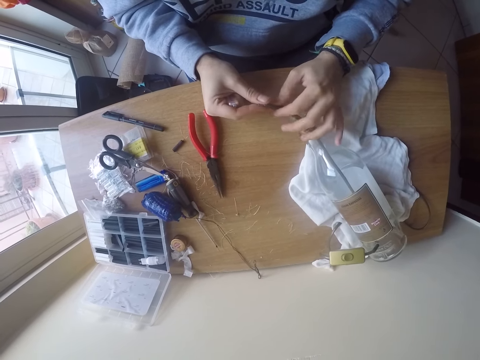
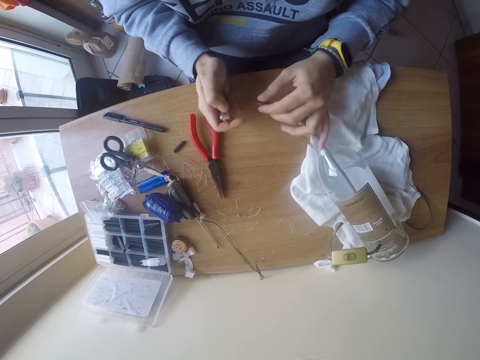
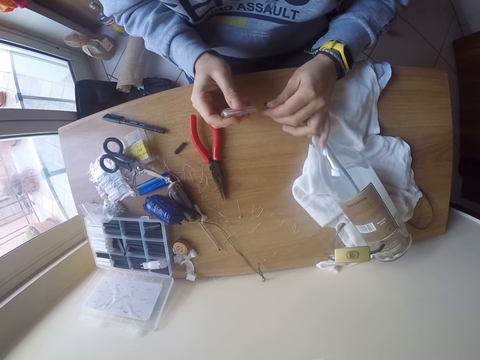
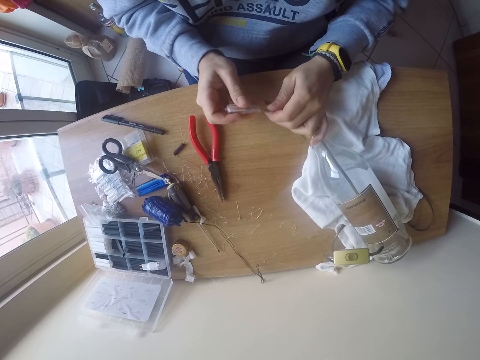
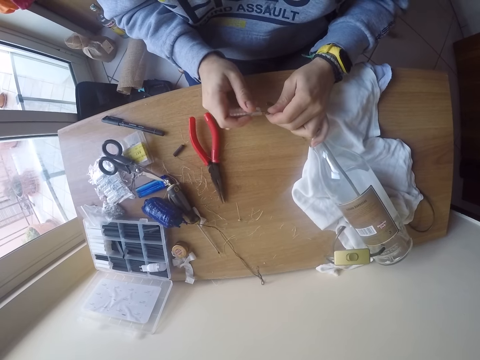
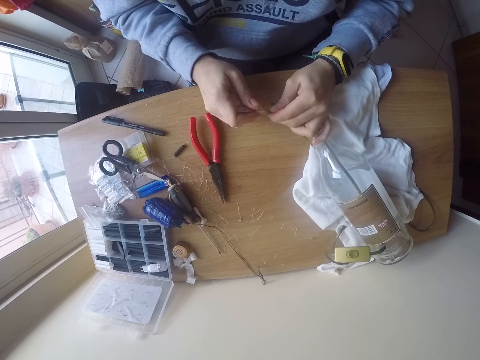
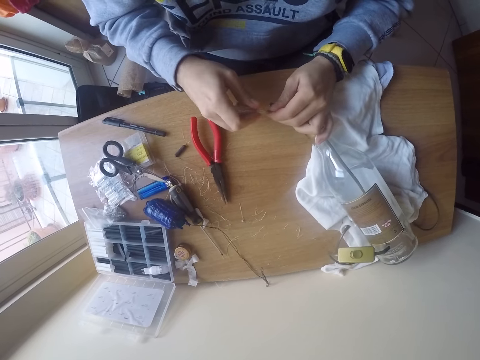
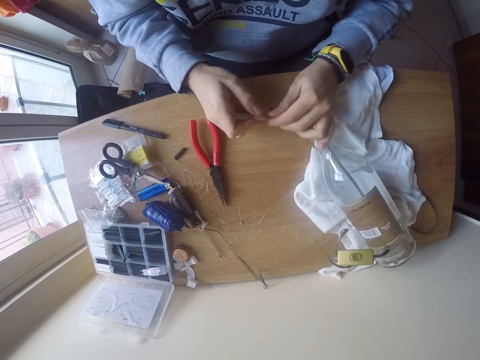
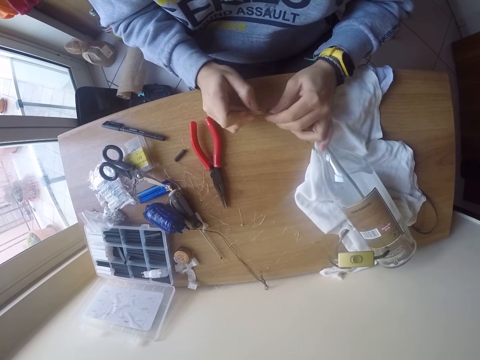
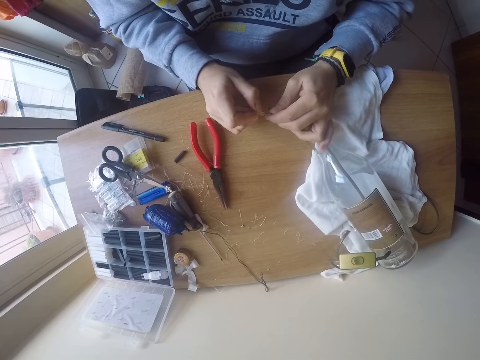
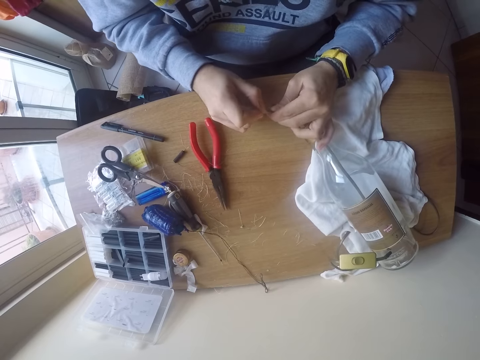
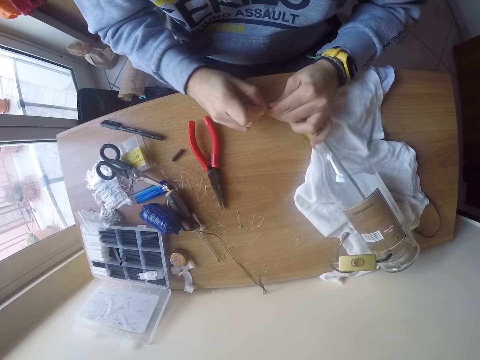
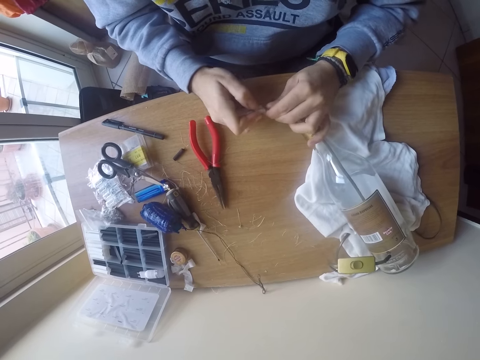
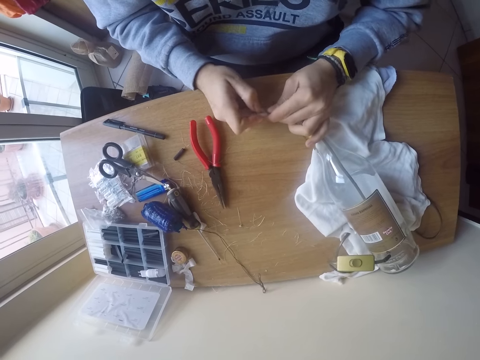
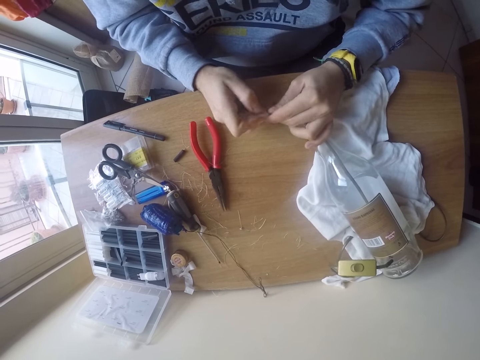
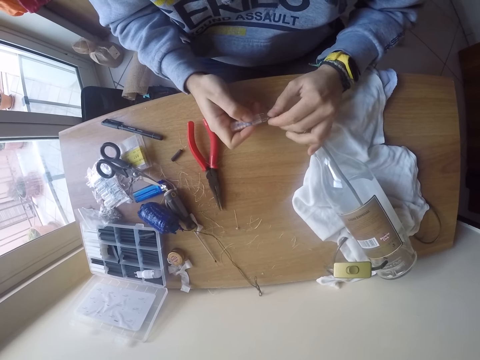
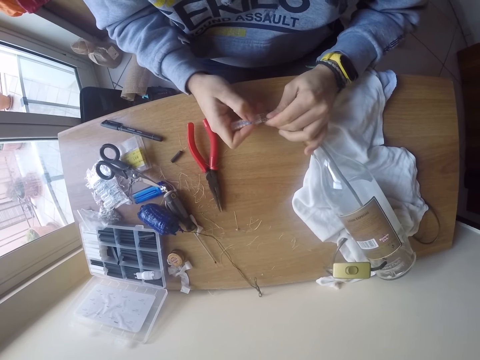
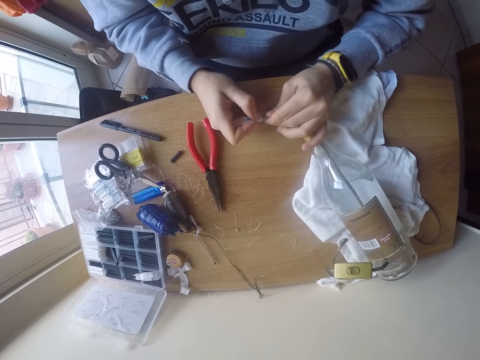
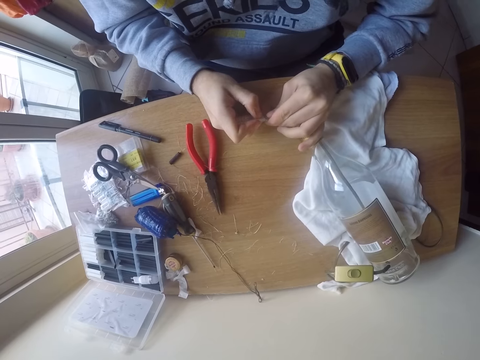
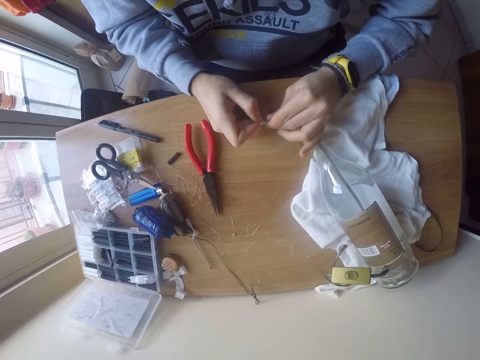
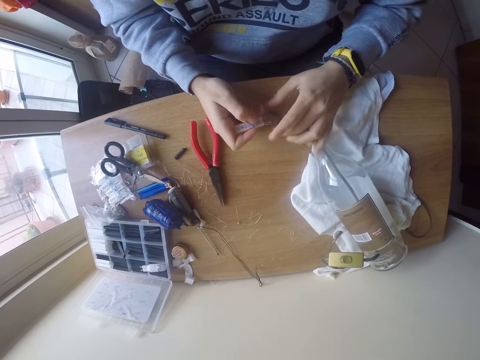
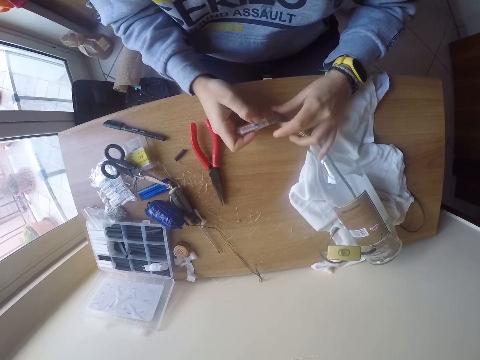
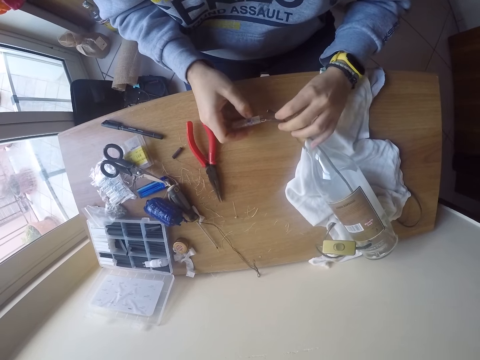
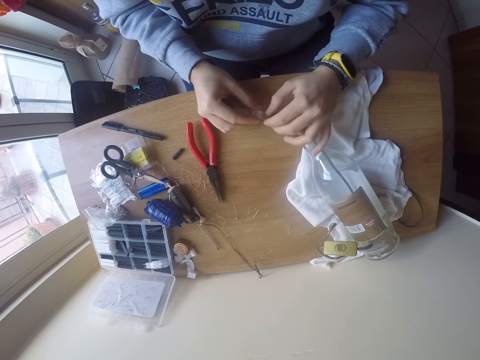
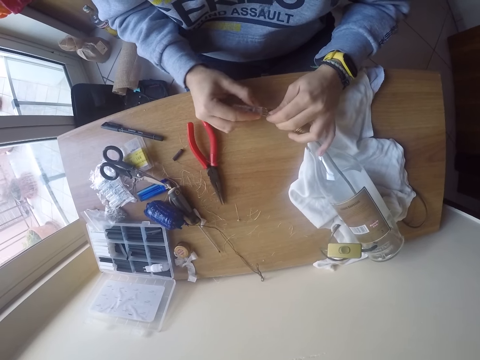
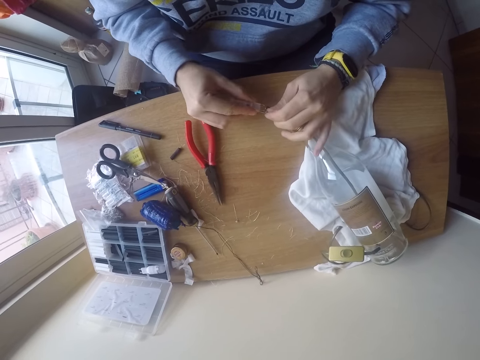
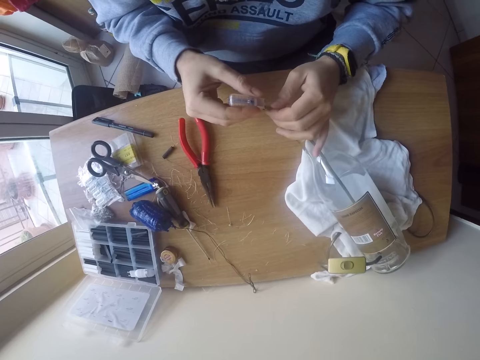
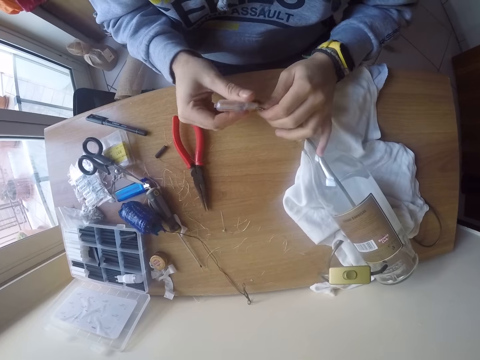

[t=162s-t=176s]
The camera wearer places the conductor or clip wire on the cable with both hands. He inserts the clip wire on the wires. He aligns the clip wire on the wires.

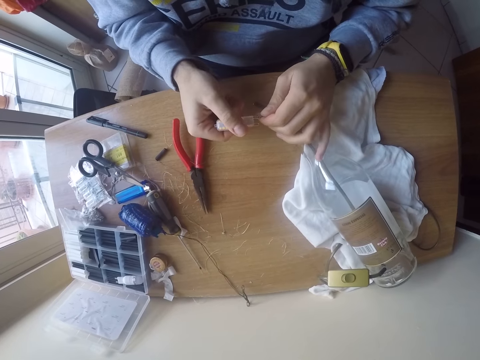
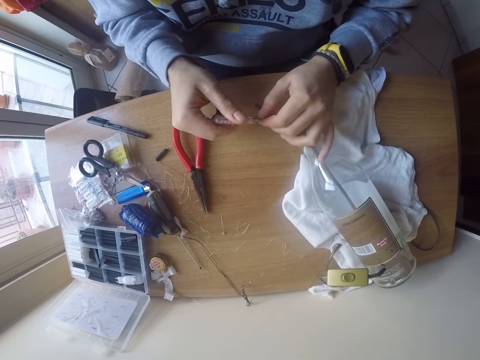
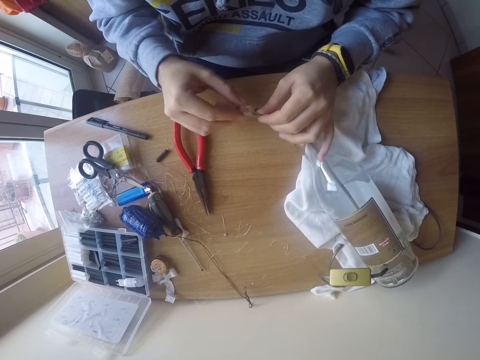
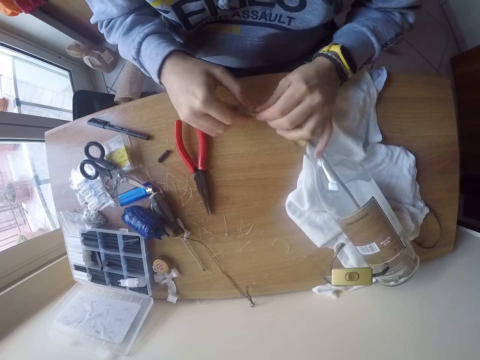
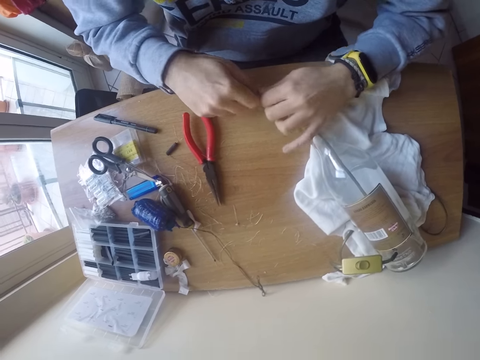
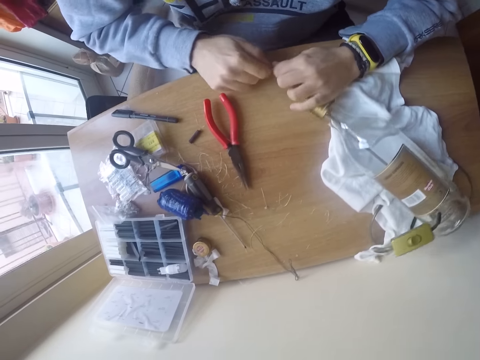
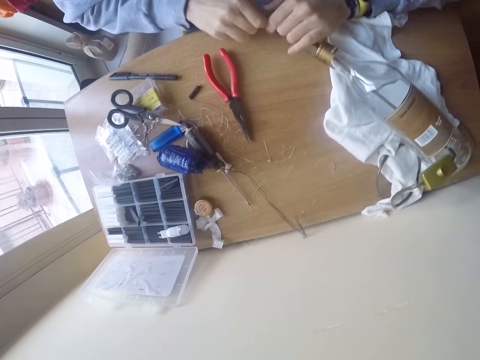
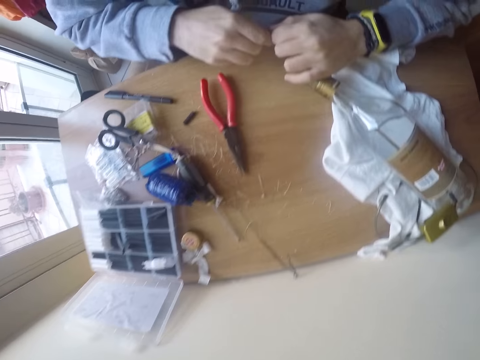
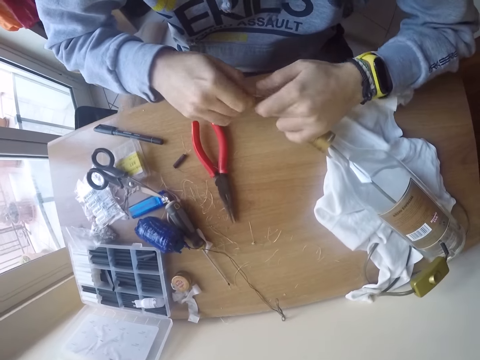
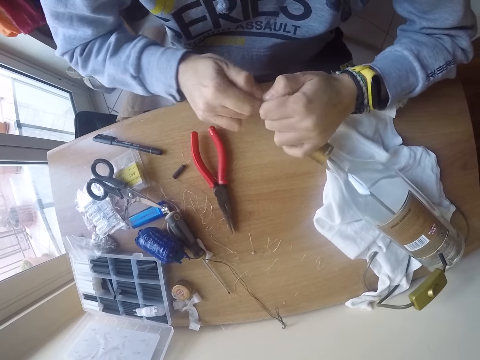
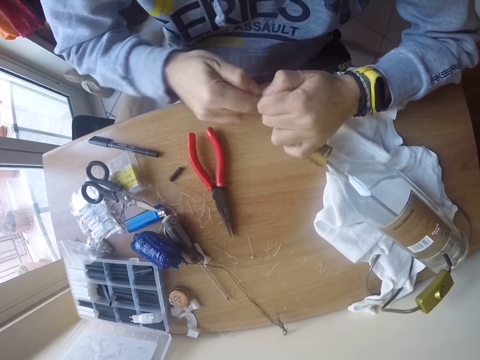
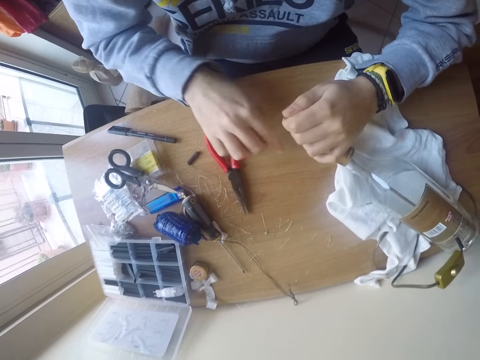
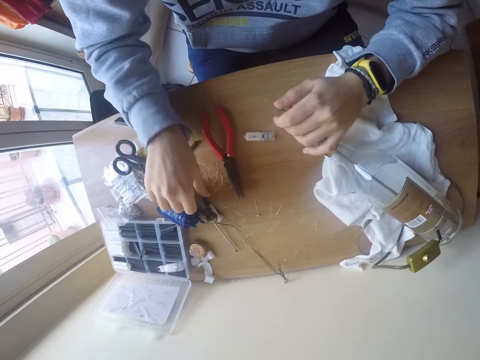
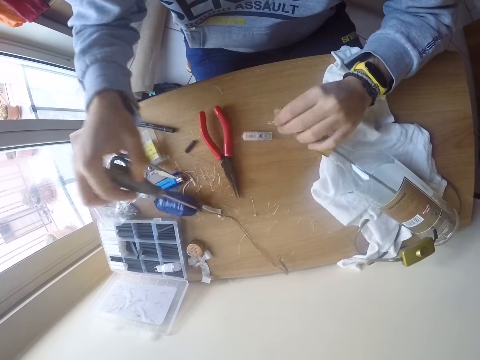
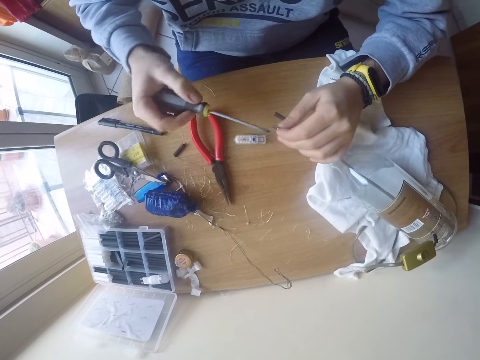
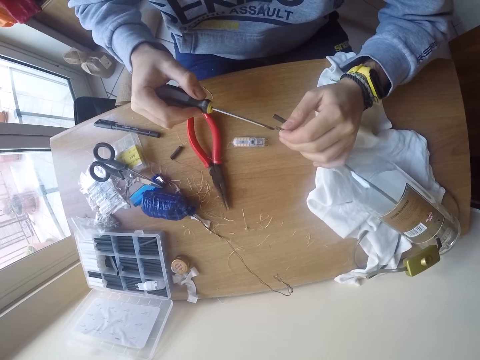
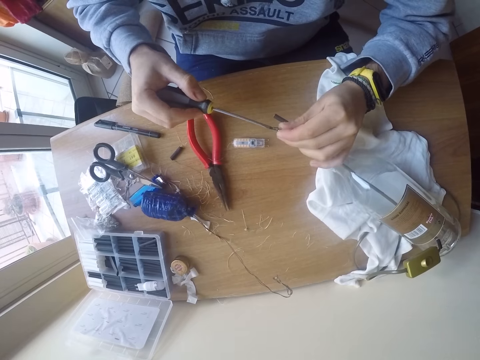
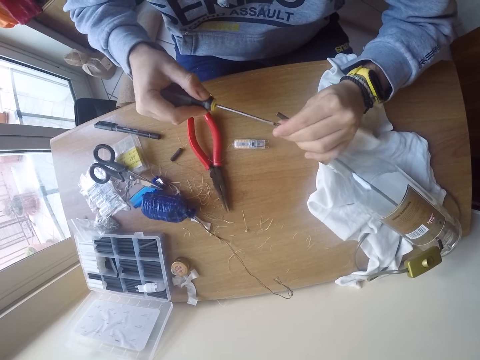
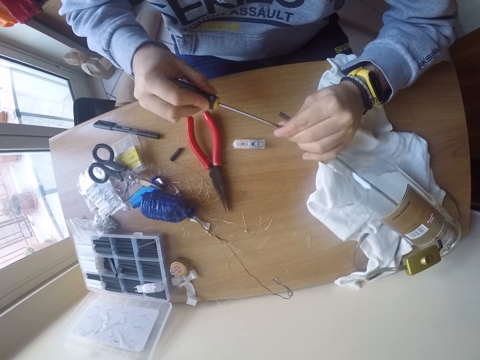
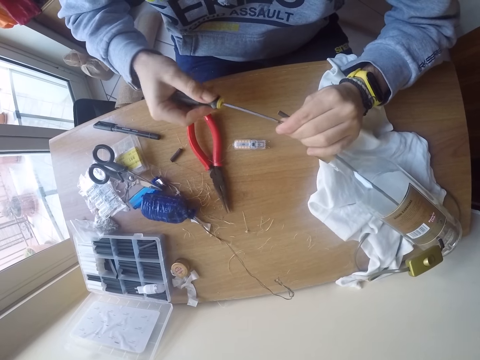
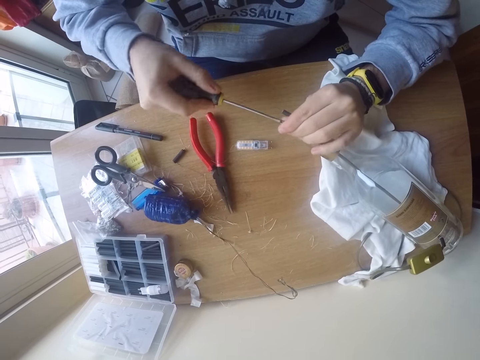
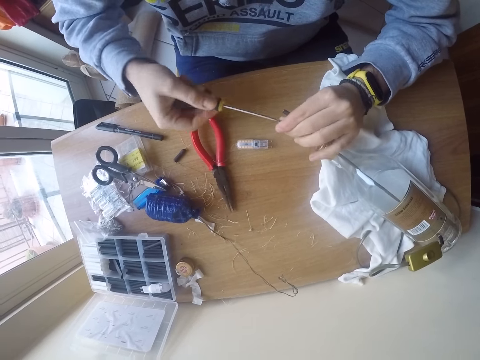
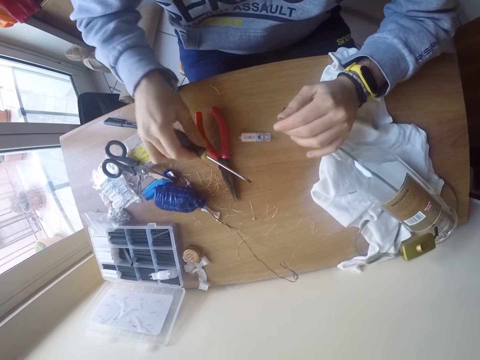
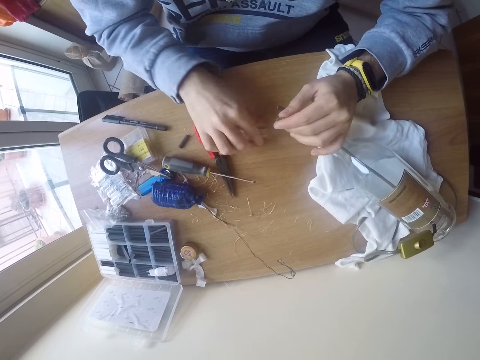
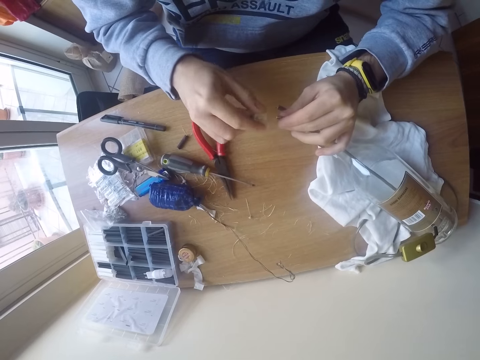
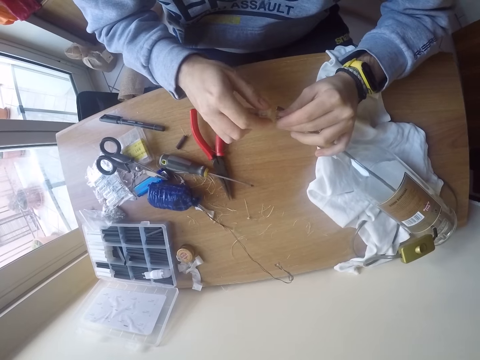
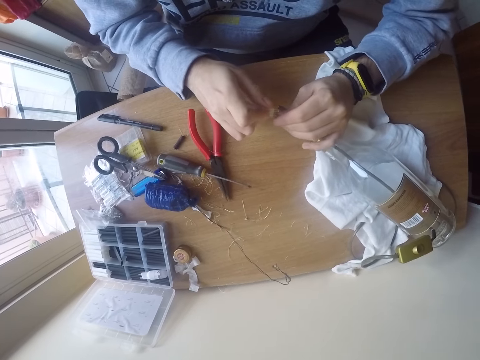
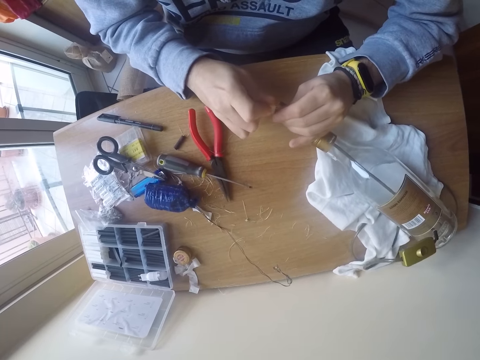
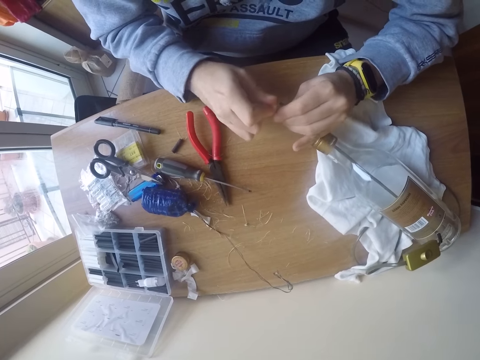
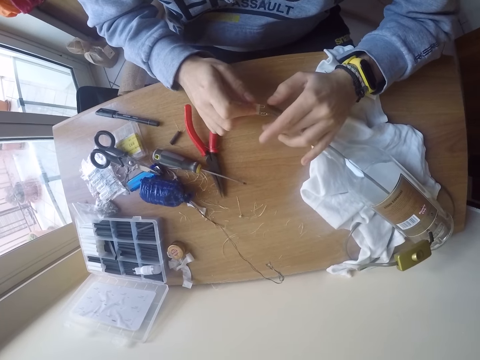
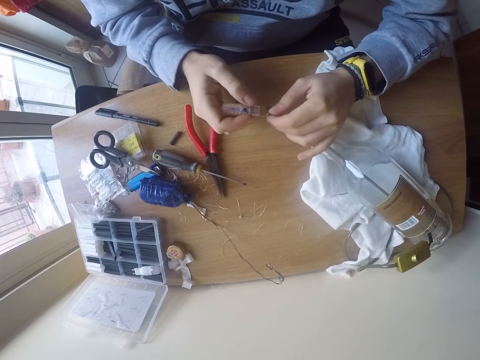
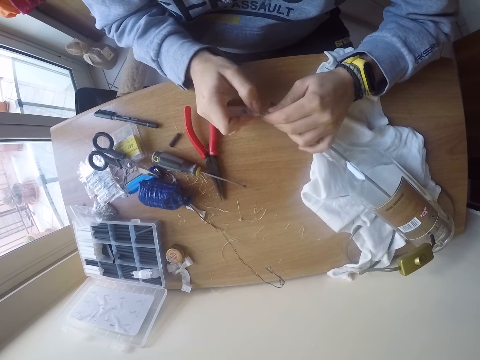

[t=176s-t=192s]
The camera wearer removes the conductor from the cable with both hands. He holds the cable with his left hand. He places the conductor on the table with his right hand. He lifts a screwdriver from the table with his right hand. He adjusts the cable with the screwdriver in his right hand. He inserts the screwdriver in the cable. He drops the screwdriver on the table with his right hand. He lifts the conductor from the table with his right hand. He places the conductor on the cable with both hands.
